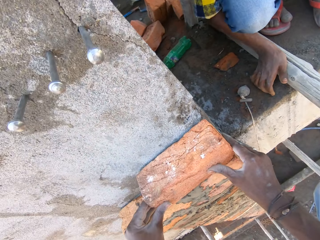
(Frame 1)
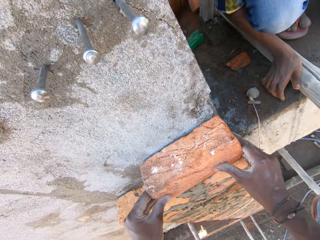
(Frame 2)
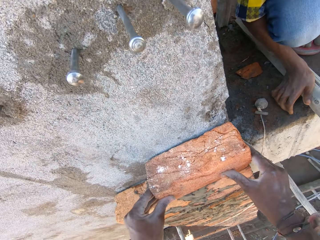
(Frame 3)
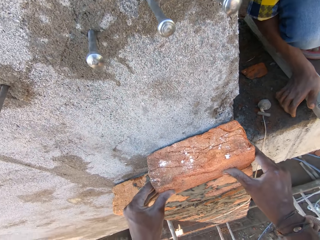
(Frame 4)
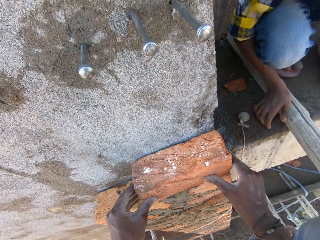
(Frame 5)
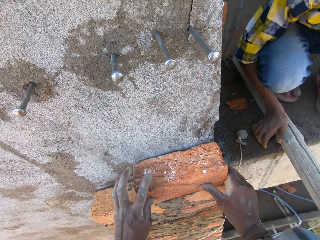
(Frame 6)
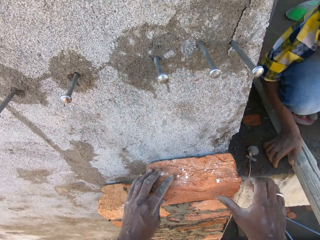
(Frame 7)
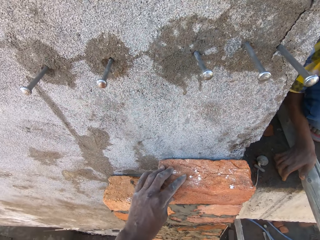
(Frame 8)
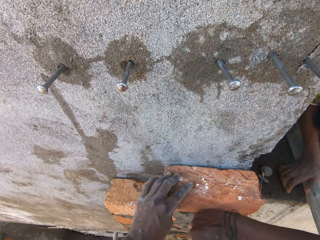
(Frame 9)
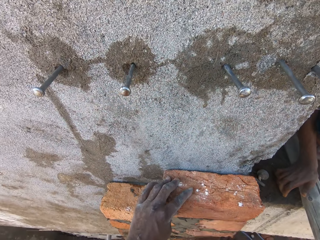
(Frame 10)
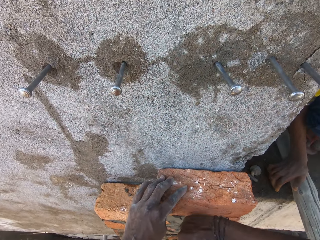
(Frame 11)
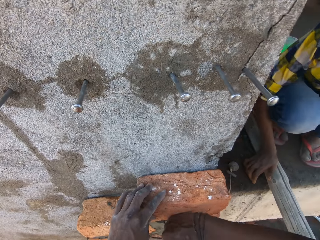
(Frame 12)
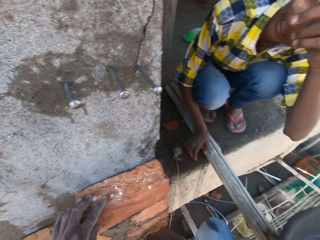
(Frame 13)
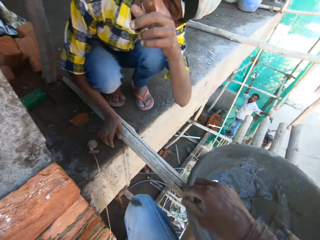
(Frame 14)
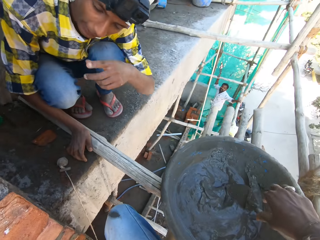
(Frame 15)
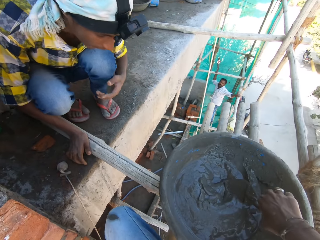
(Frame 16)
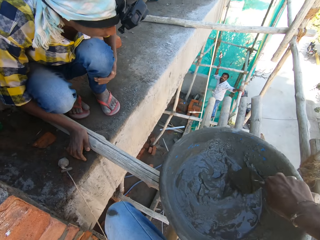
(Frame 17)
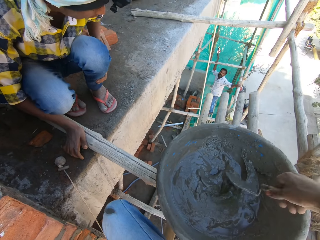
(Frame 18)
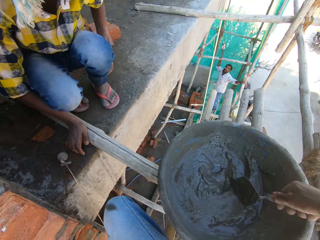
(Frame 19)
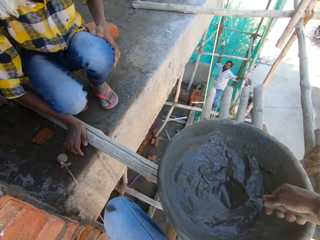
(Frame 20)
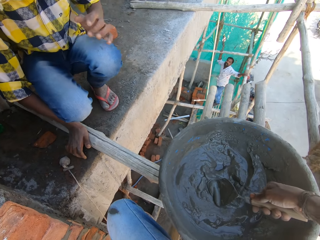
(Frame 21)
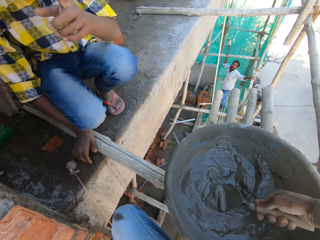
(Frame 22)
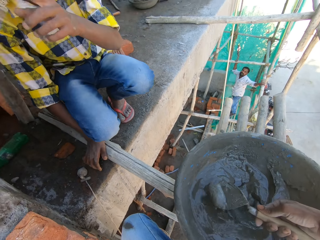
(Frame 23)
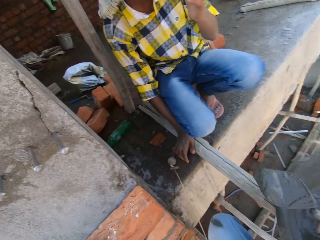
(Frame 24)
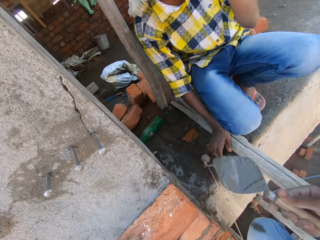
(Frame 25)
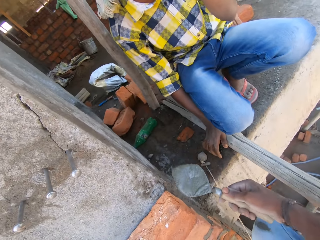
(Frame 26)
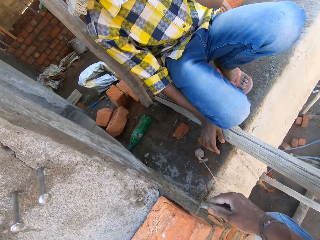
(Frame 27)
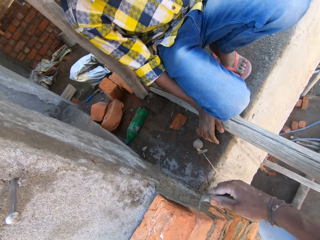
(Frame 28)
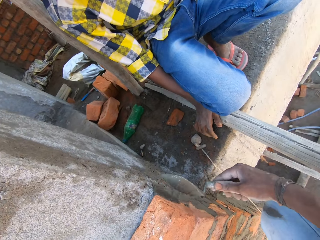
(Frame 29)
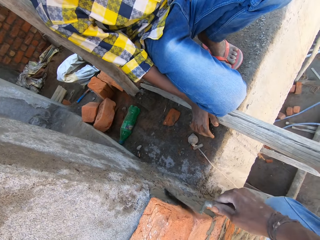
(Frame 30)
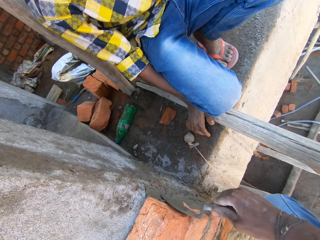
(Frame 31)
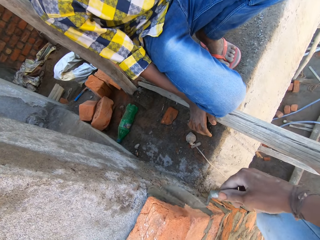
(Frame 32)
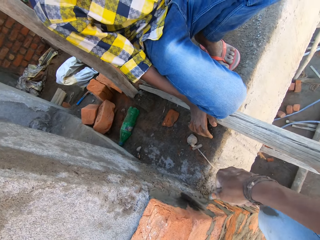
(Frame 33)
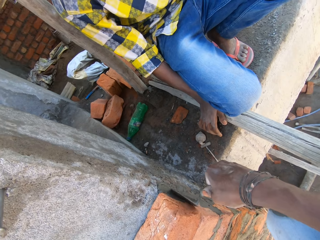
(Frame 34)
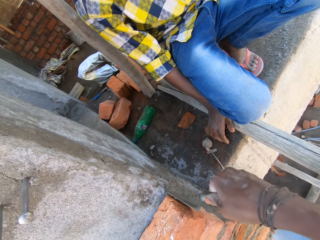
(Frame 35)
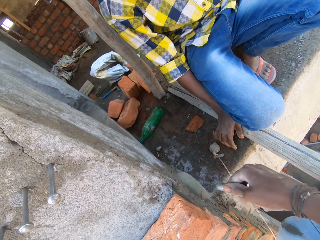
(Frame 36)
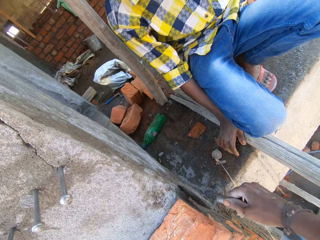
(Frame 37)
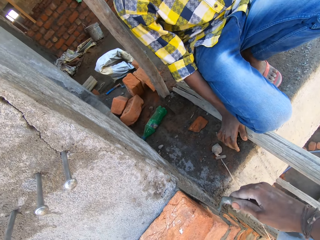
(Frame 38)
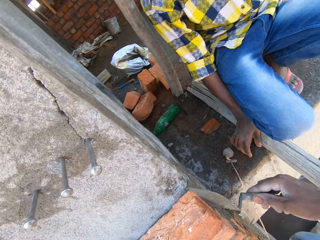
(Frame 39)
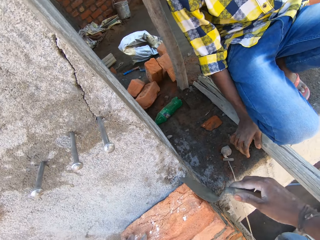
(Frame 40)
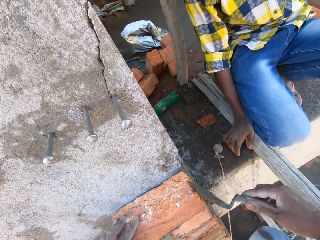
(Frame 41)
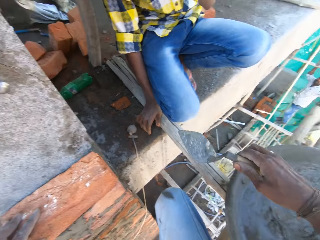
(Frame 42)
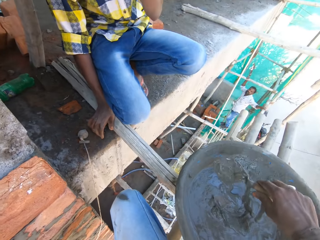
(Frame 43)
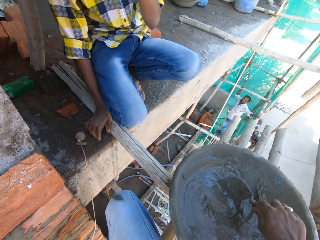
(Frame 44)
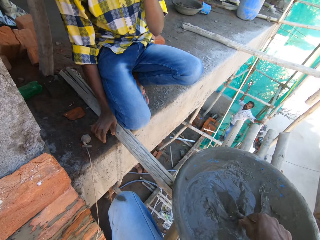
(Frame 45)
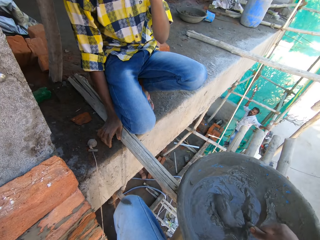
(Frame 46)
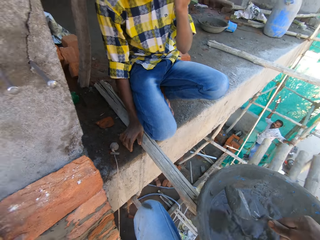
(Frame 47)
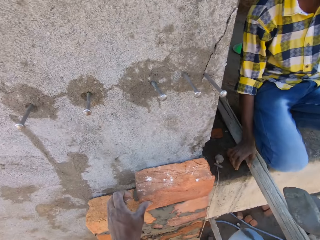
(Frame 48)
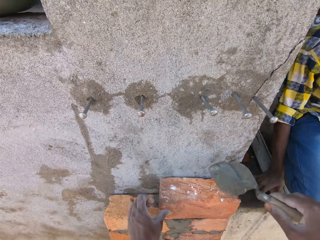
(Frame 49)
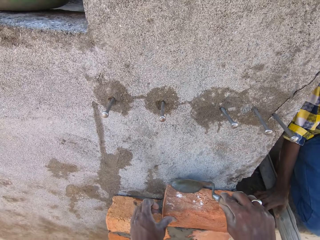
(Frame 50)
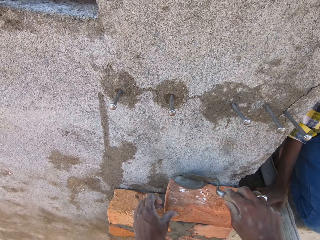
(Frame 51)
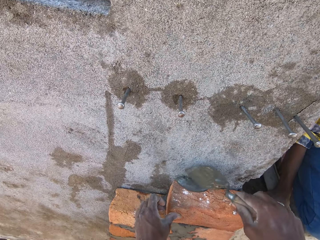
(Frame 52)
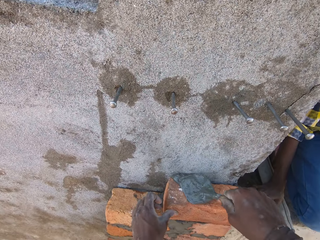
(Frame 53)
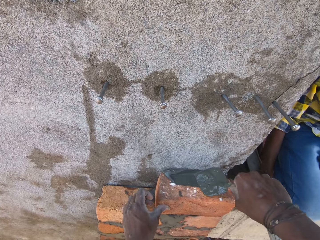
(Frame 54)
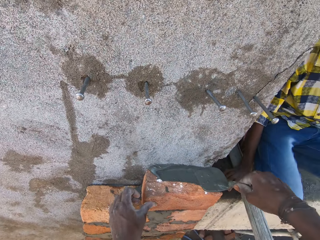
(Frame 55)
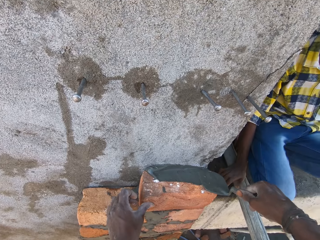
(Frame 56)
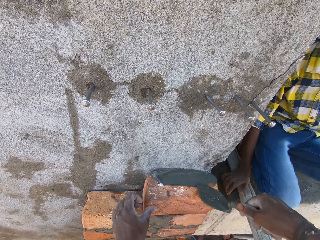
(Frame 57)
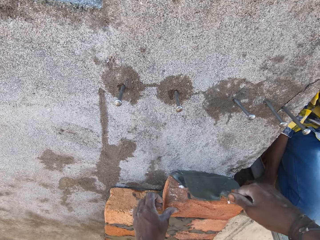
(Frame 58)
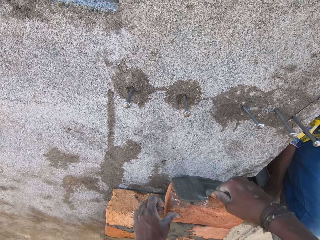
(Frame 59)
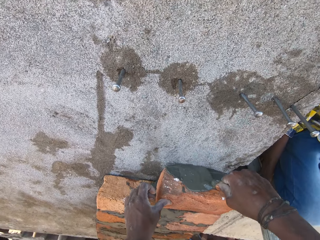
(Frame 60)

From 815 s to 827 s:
The camera wearer hits the brick with his hand. He picks up the trowel from the pan on the scaffold with his right hand. He scoops mortar from the pan on the scaffold with the trowel in his right hand. He smears the mortar in the trowel on the bricks on the wall. He scoops mortar from the pan on the scaffold with the trowel in his right hand. He smears the mortar in the trowel on the bricks on the wall. He spreads concrete on the brick with the brick trowel in his right hand.

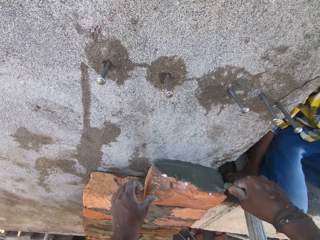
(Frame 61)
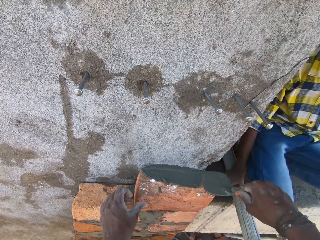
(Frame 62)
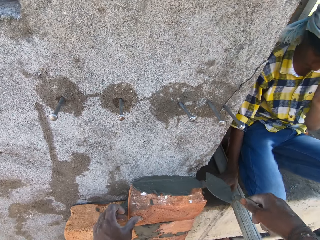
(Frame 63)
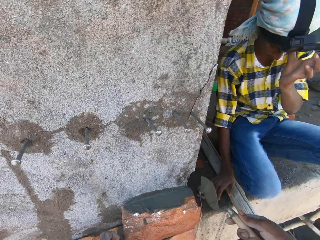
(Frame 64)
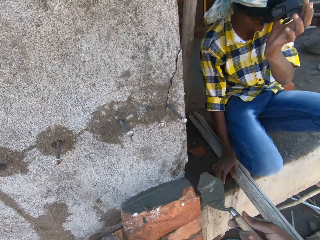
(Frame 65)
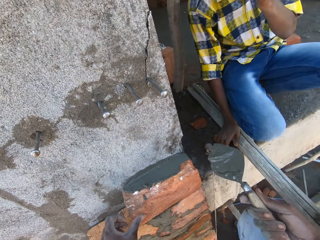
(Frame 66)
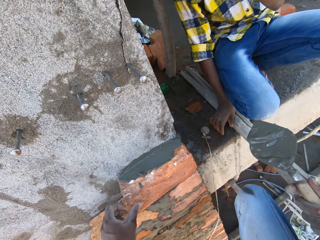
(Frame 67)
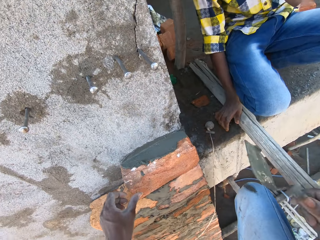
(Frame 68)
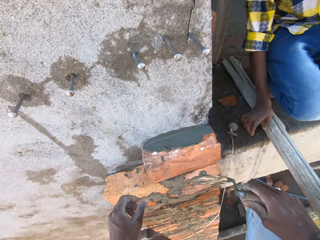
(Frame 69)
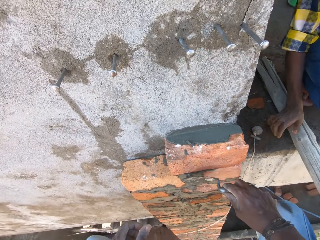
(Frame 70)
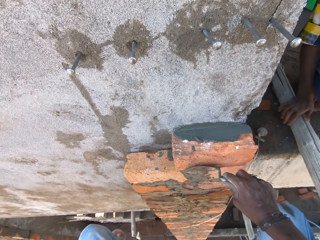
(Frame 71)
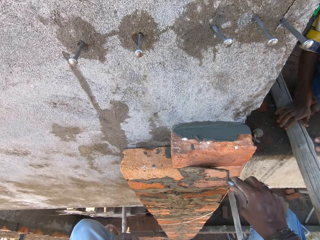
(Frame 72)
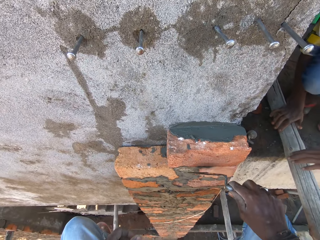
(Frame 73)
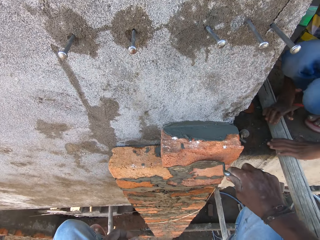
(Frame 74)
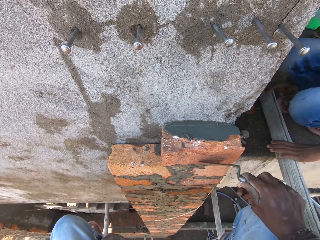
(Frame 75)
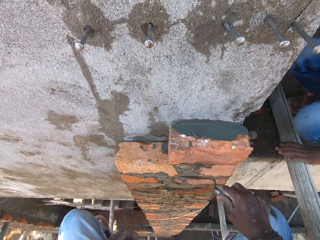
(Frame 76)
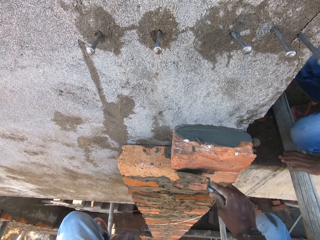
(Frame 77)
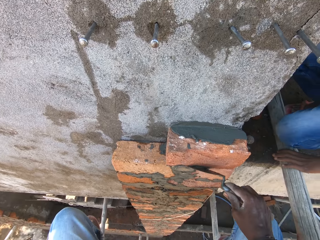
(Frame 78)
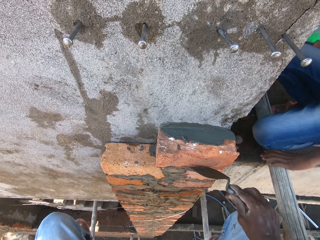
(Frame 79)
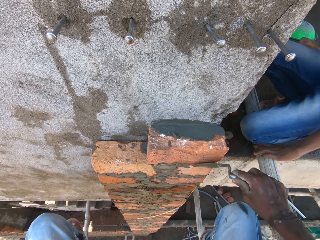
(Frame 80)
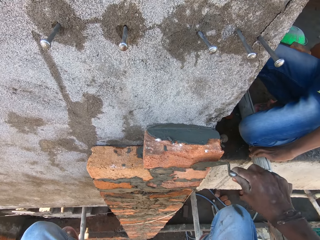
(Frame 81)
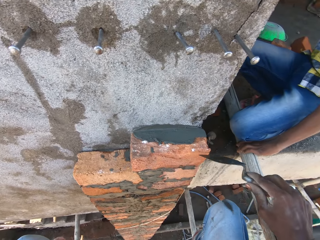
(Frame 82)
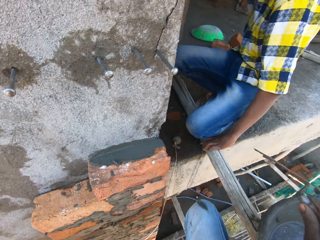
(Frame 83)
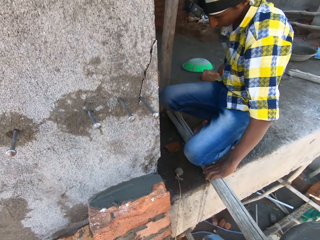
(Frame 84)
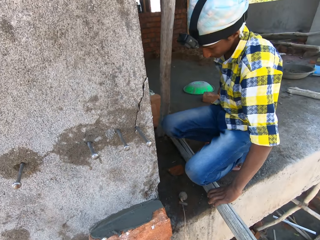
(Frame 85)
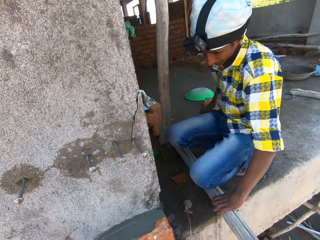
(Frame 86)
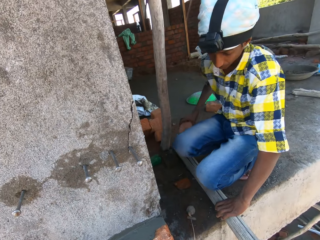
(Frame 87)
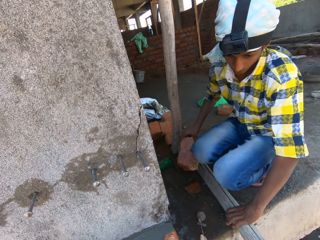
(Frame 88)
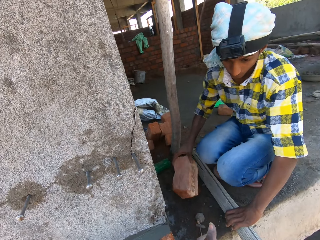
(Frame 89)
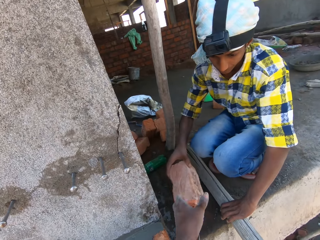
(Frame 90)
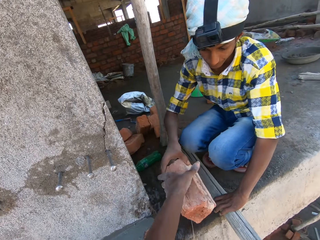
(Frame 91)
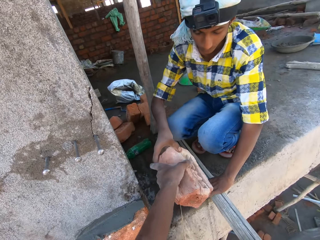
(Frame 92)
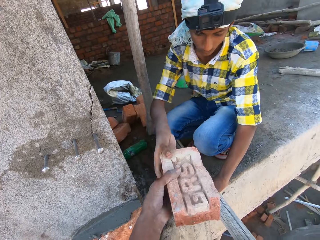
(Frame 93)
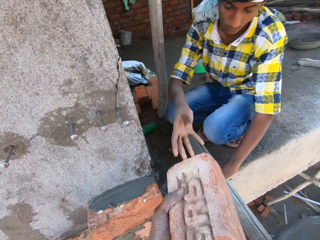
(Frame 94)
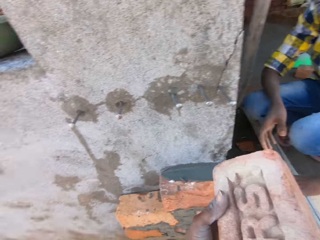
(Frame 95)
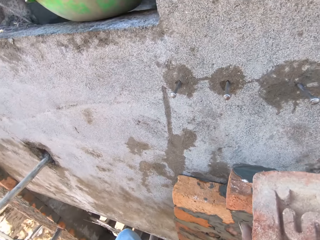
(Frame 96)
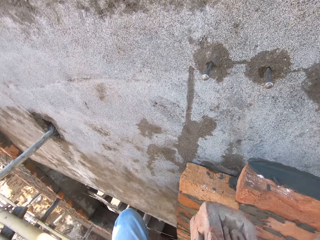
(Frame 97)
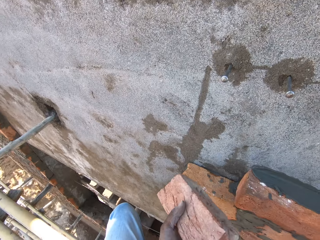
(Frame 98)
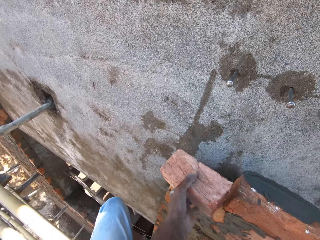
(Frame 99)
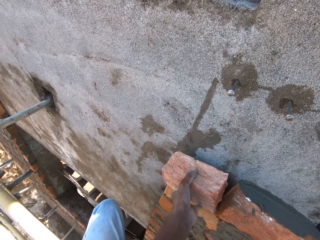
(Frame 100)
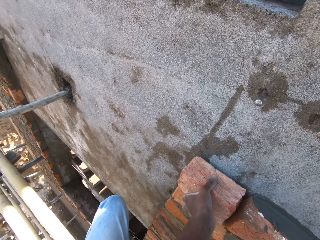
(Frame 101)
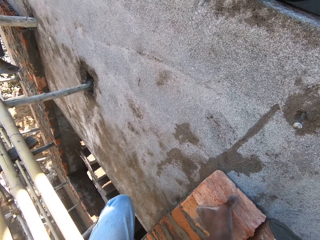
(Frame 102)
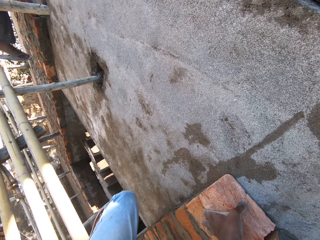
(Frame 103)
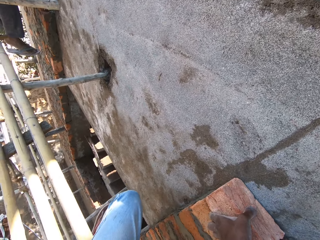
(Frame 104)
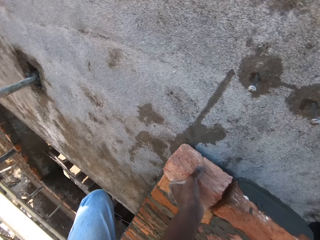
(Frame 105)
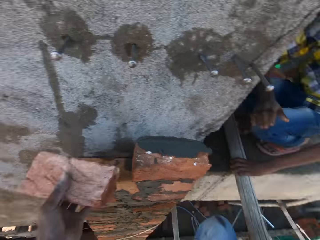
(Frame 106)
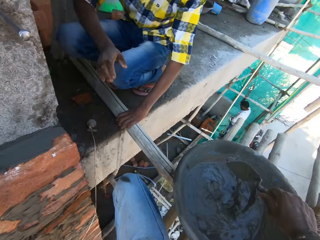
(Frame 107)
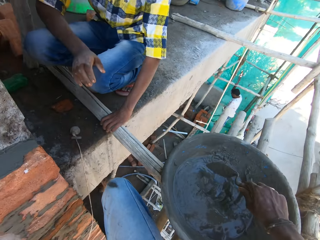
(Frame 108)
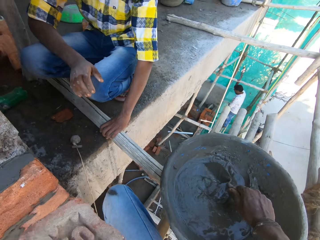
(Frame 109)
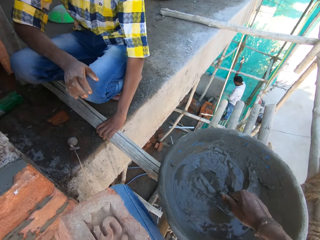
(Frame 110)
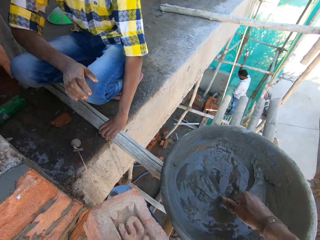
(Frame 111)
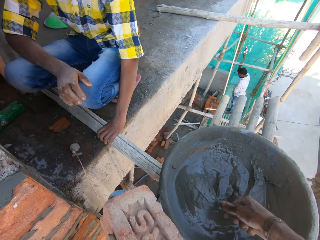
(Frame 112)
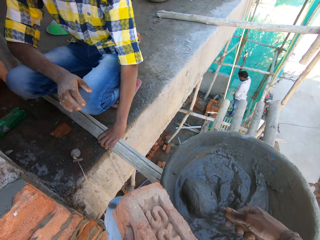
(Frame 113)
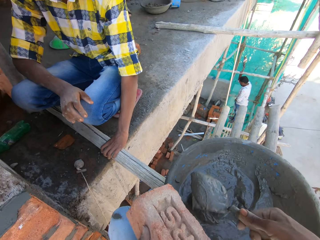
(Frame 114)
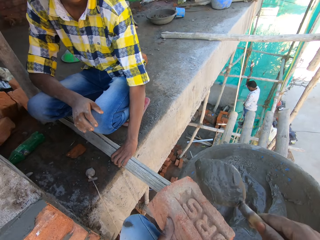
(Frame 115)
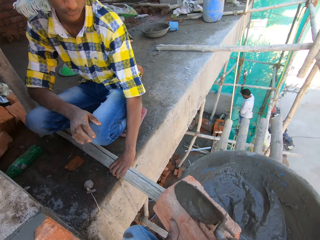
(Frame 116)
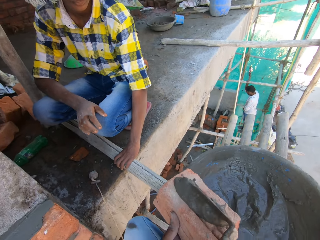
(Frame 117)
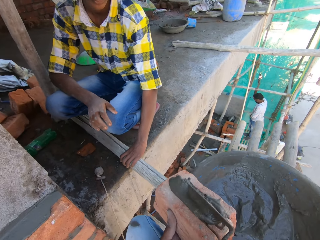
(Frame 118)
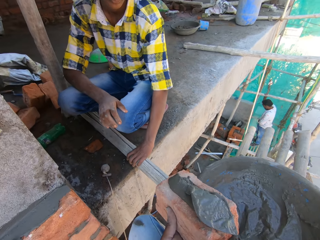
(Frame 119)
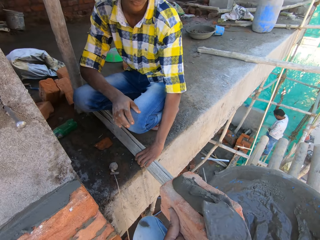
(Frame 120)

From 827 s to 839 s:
The camera wearer dialogues with a boy and holds the trowel. He spreads mortar with the trowel. The boy places both hands on the scaffolding and kneels on the scaffolding. The camera wearer grabs a brick from the boy. The boy picks up the brick on the decking with his right hand and passes the brick on the decking to the camera wearer with his right hand. The camera wearer aligns the brick on the wall. He places the brick on the wall with his left hand. He holds the brick. He scoops concrete from the pan on the scaffolding to the brick on his left hand with the brick trowel in his right hand. He smears mortar on the brick with the trowel.
